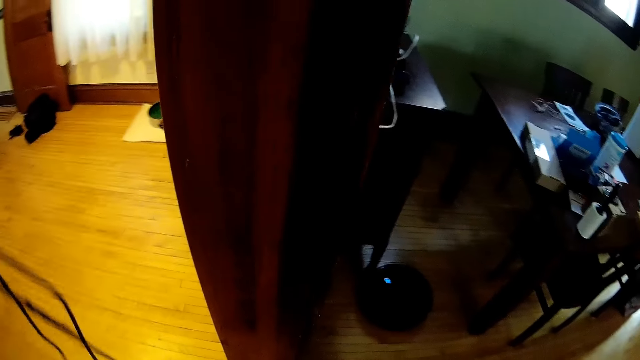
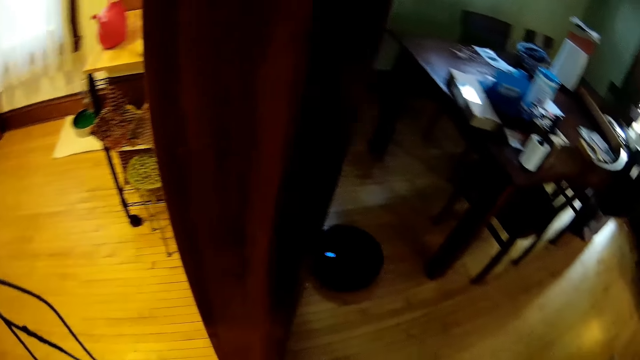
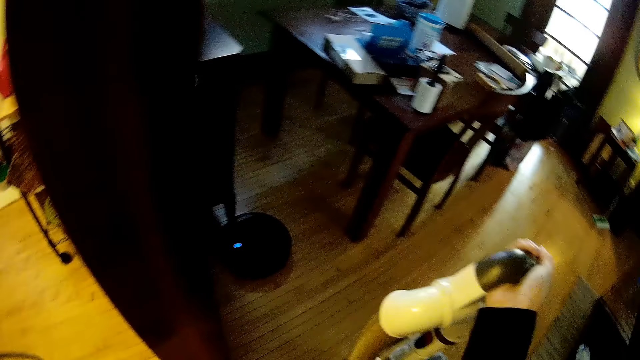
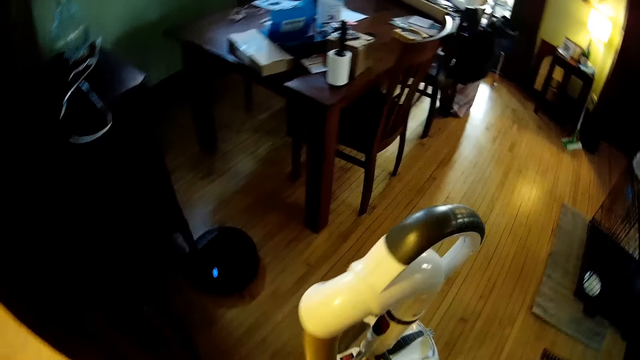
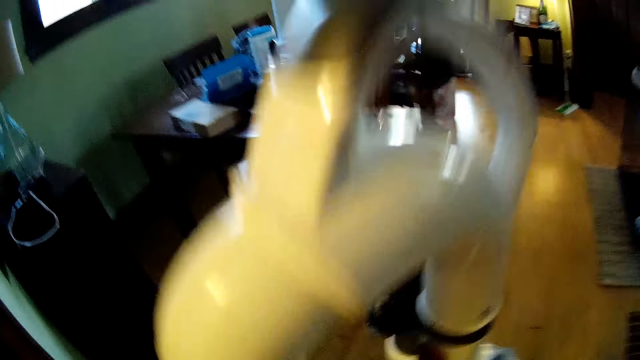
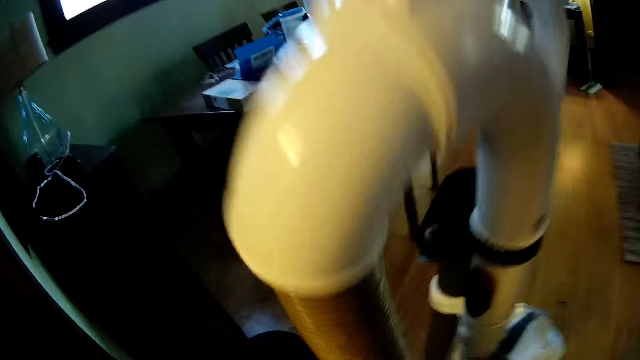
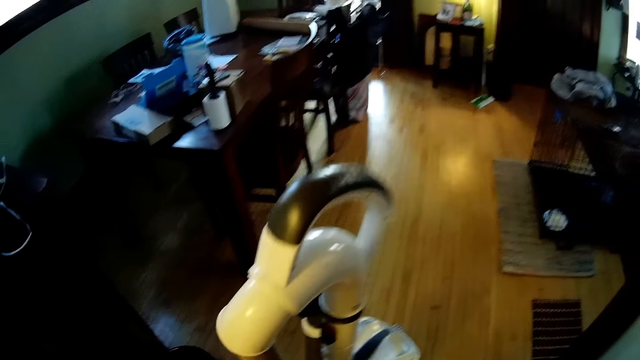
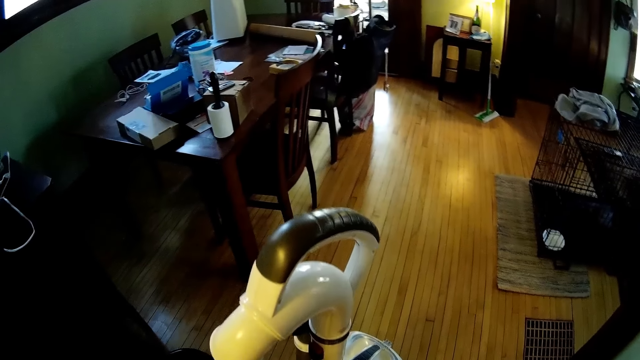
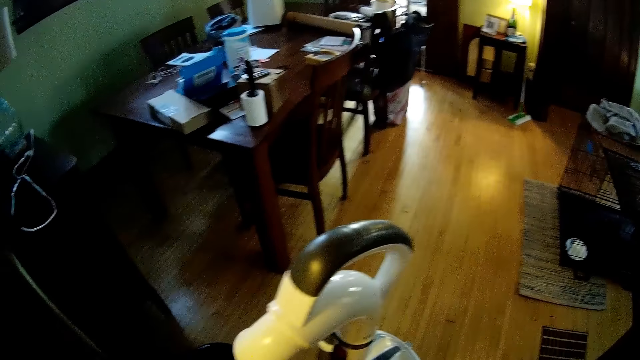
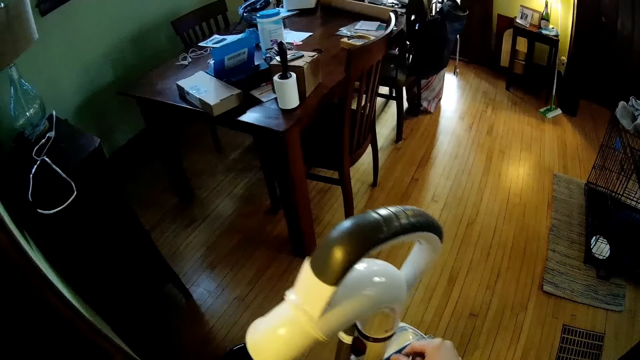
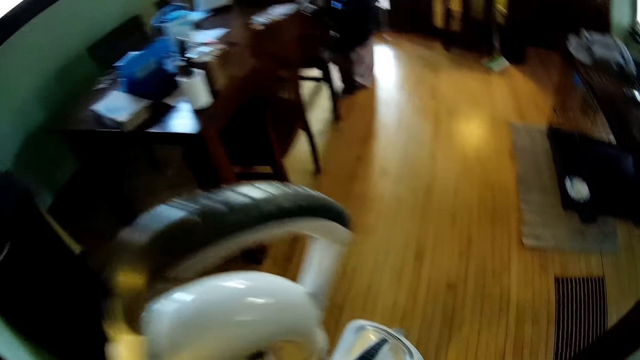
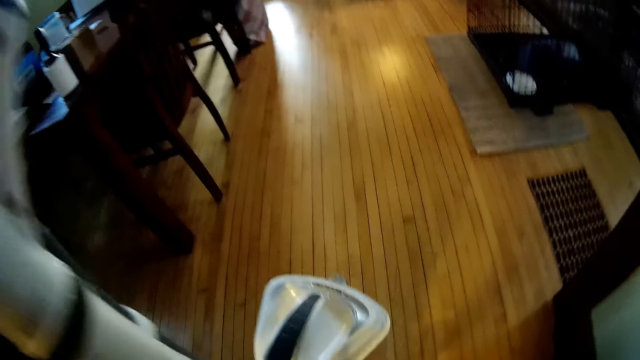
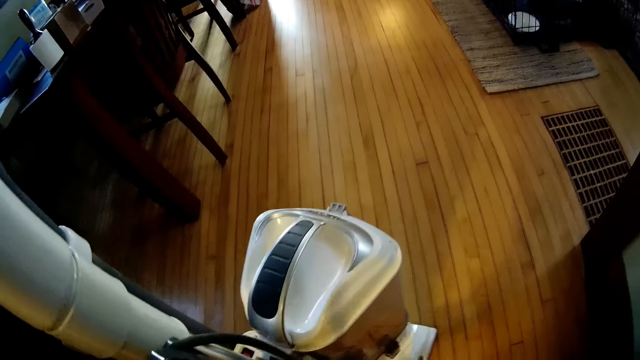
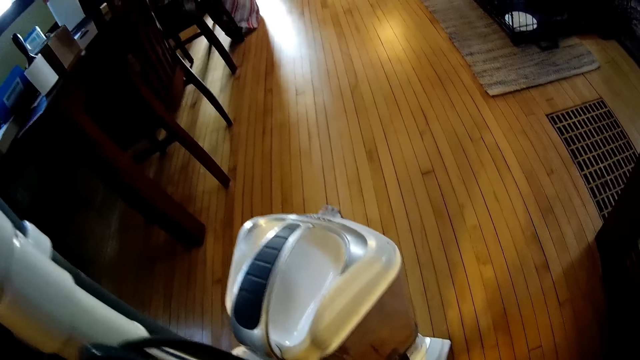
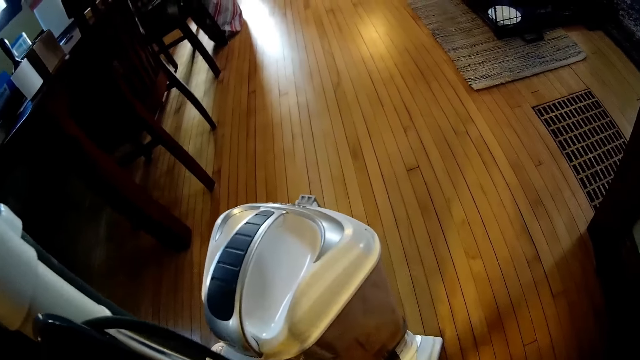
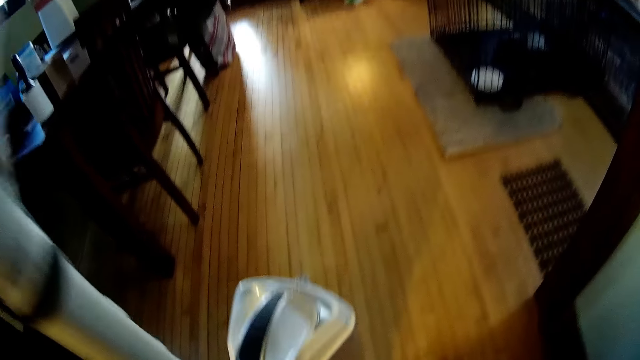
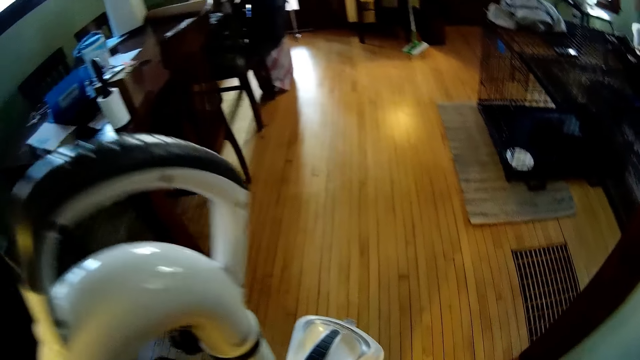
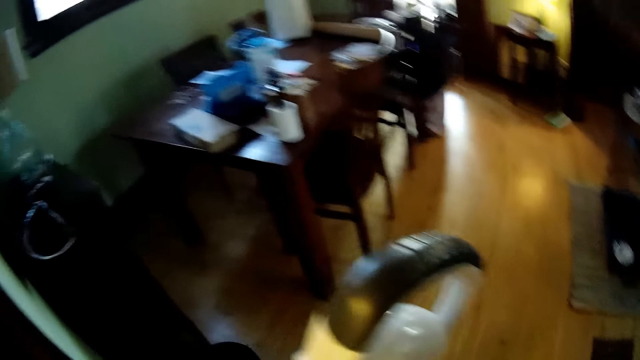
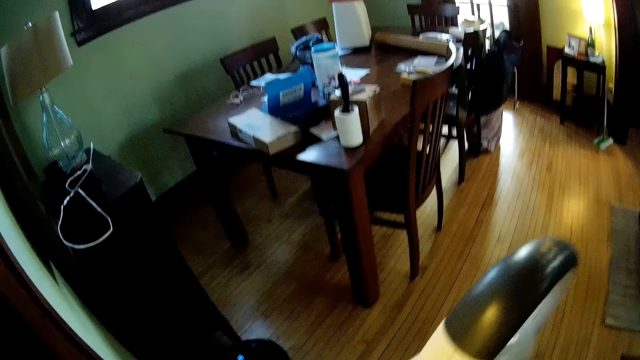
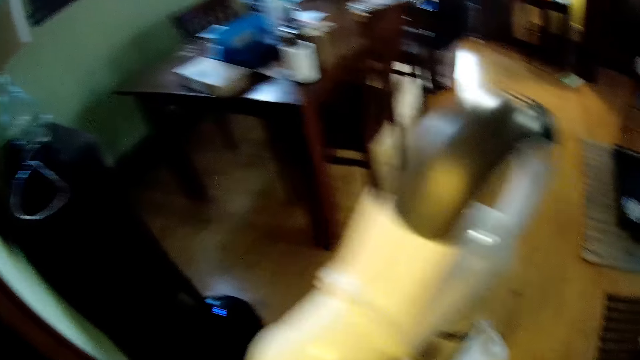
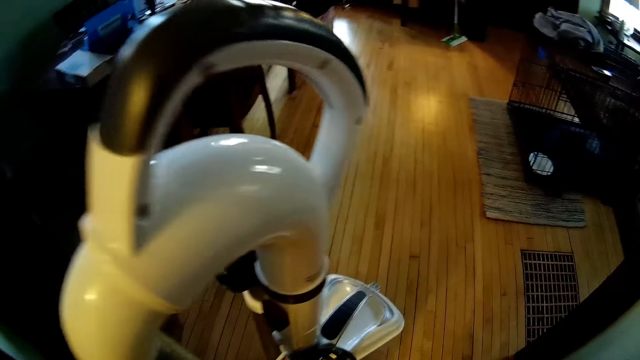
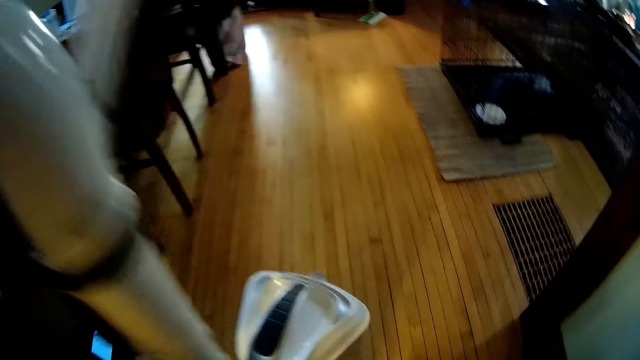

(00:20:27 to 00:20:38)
The camera wearer adjusts the vacuum cleaner. They roll the cable on the vacuum cleaner.

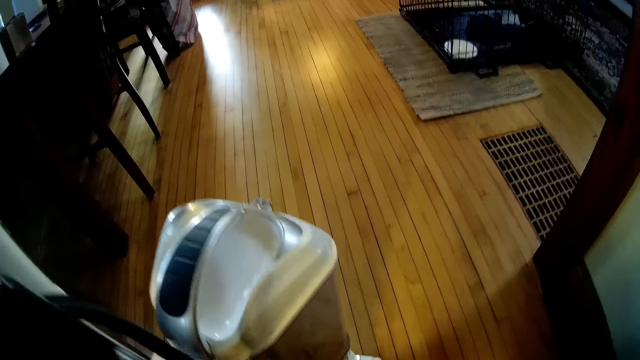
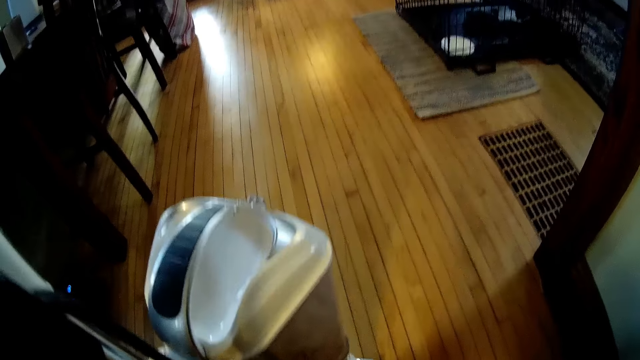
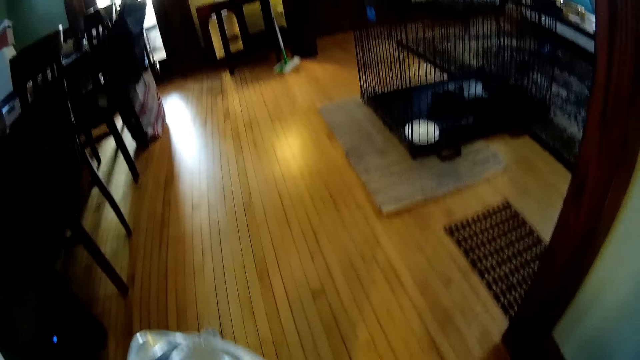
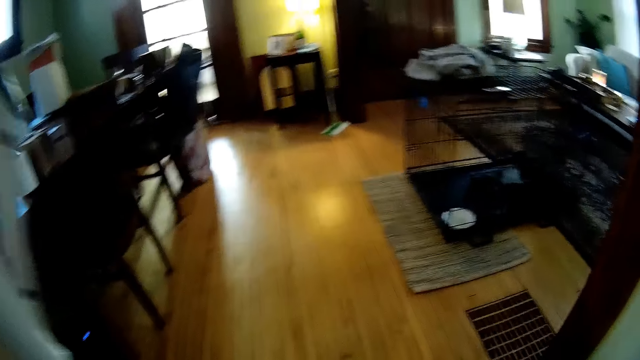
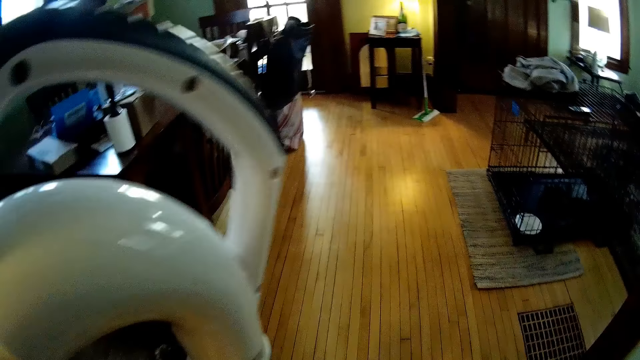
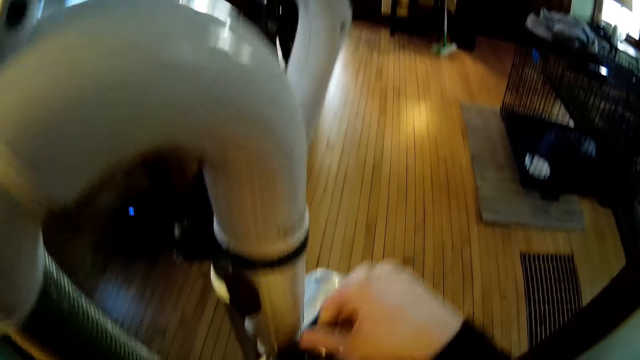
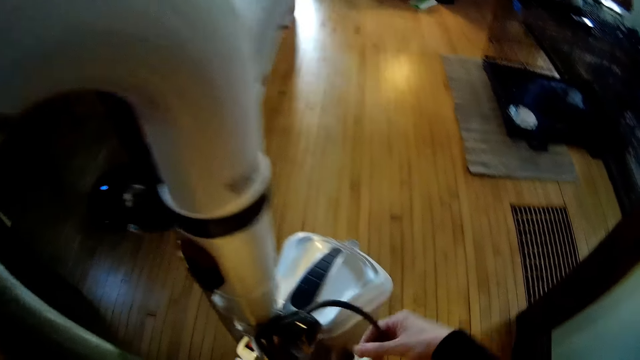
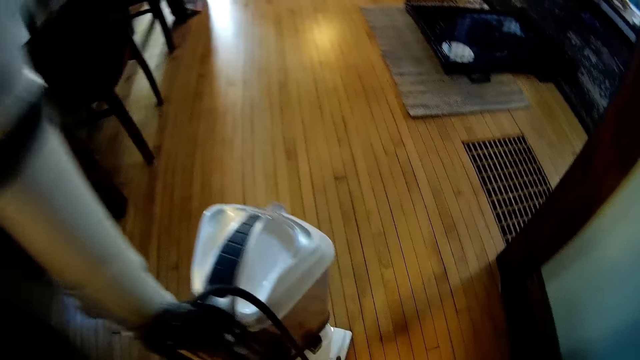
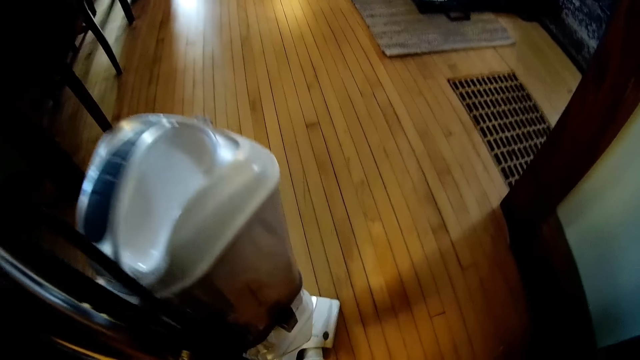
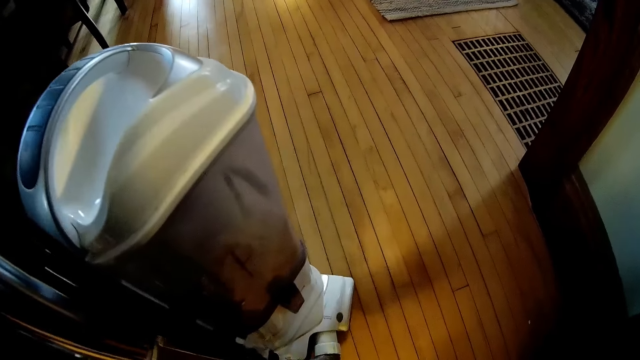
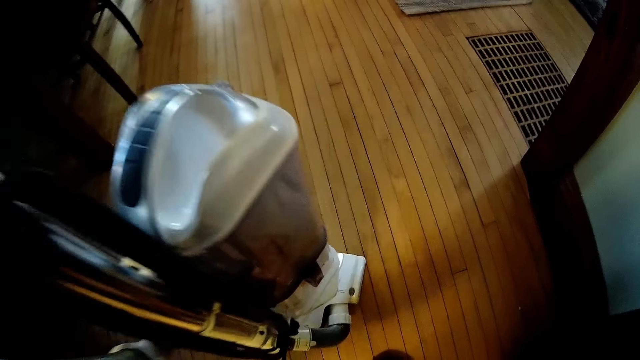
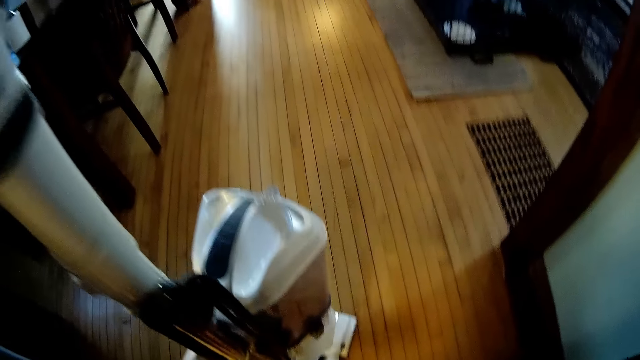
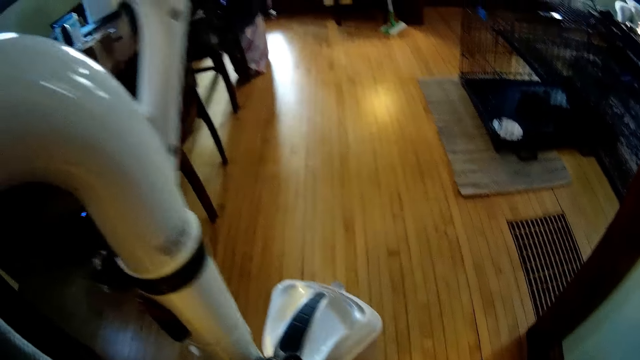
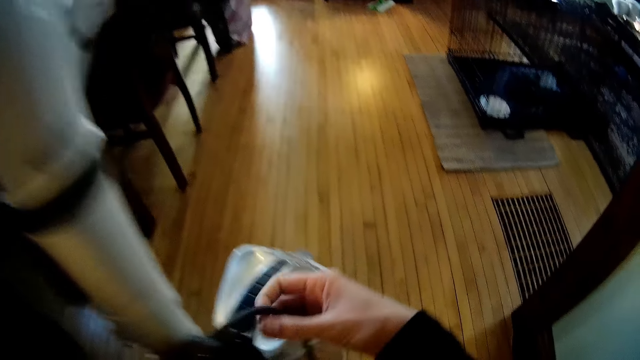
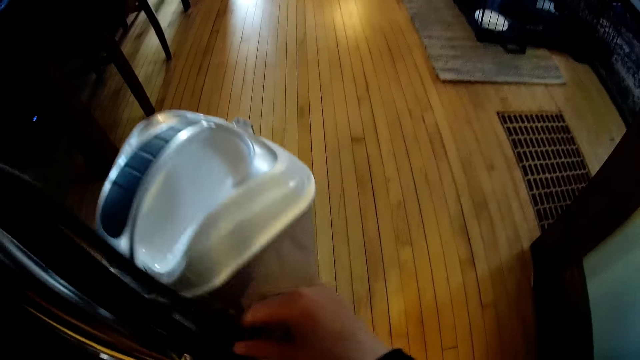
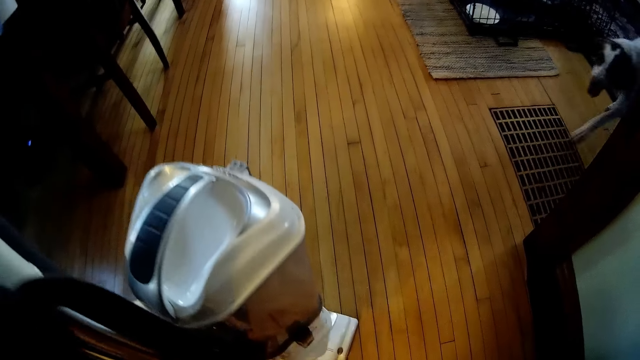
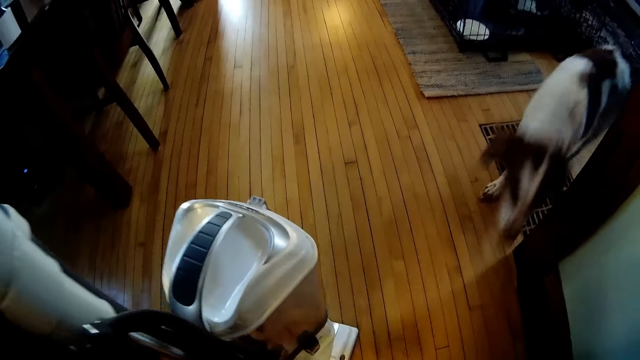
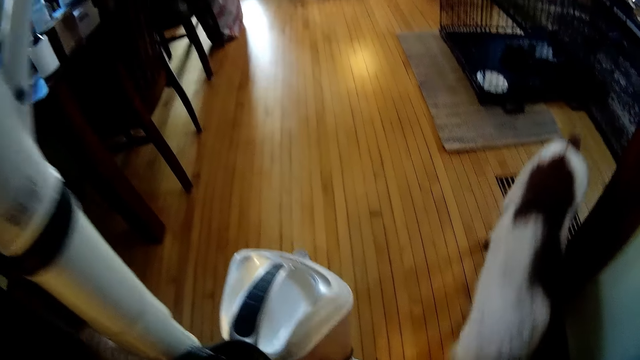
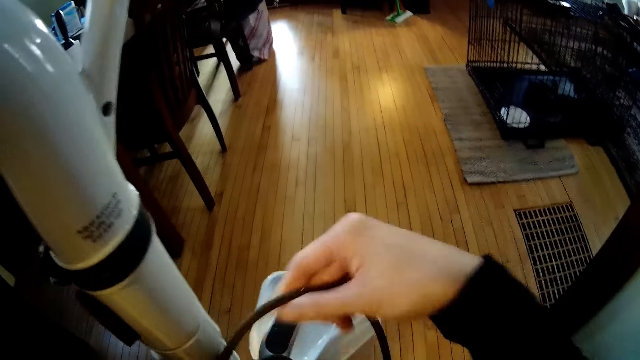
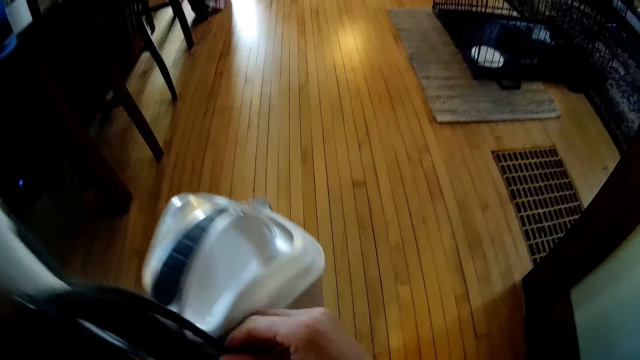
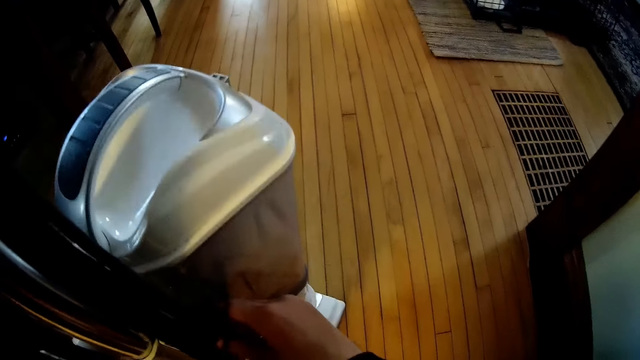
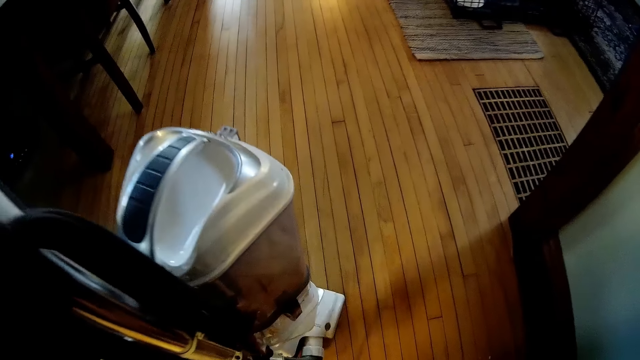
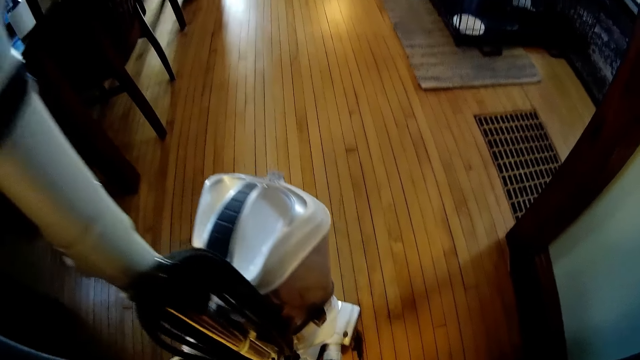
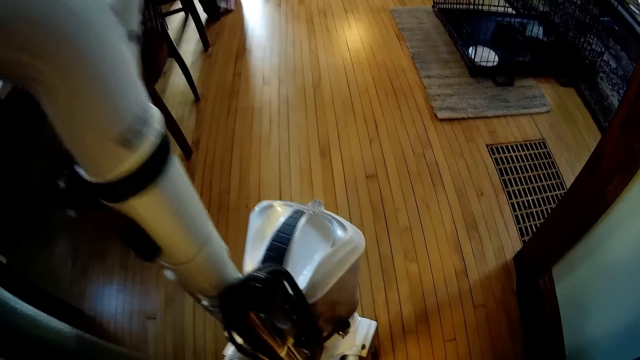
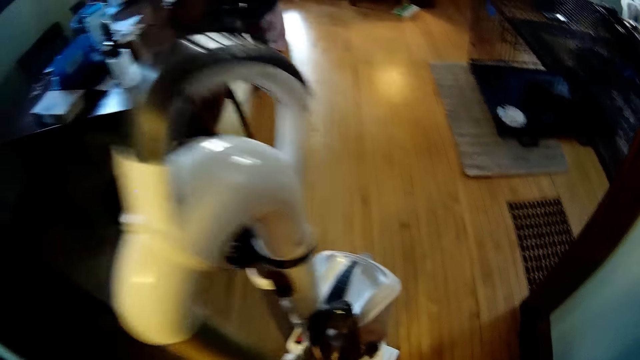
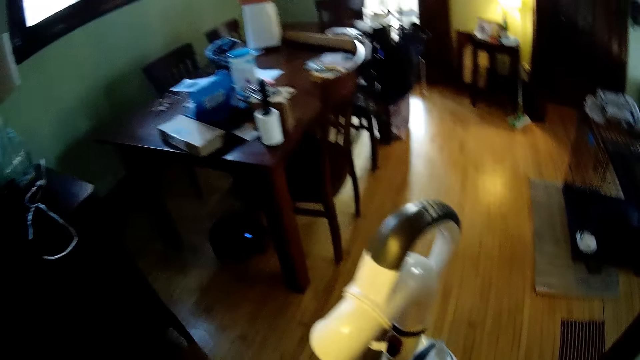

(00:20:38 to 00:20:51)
The camera wearer arranges the wire of the vacuum cleaner with both hands.
